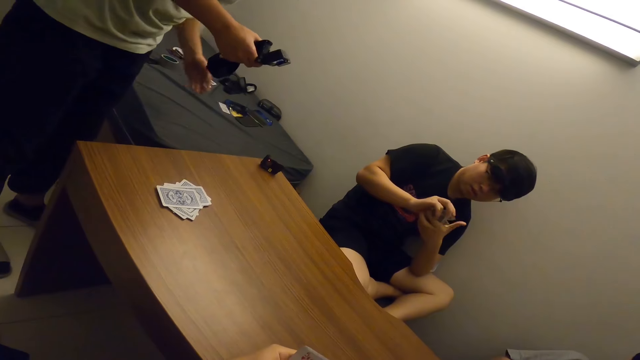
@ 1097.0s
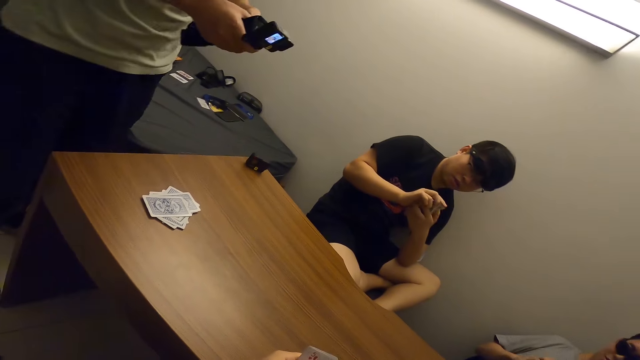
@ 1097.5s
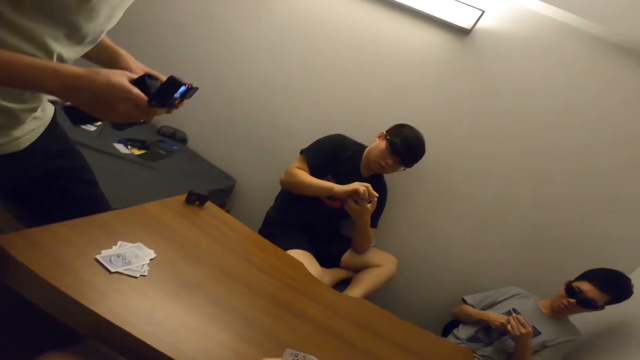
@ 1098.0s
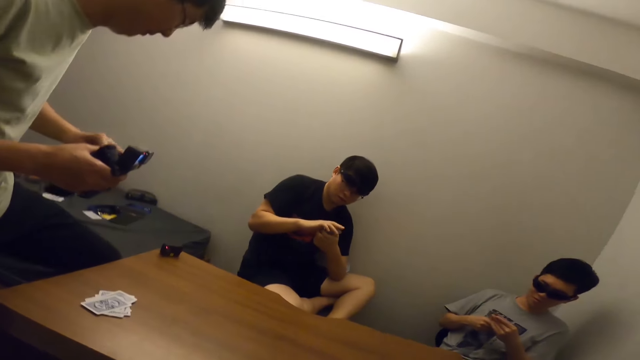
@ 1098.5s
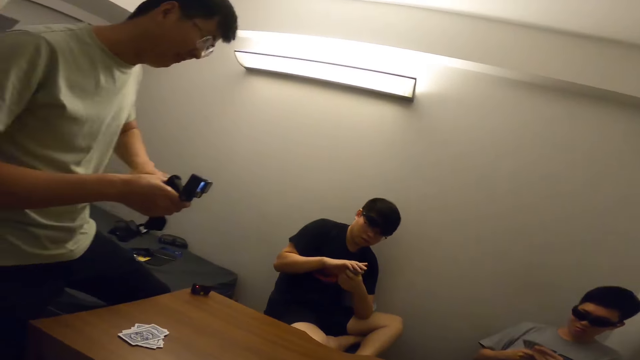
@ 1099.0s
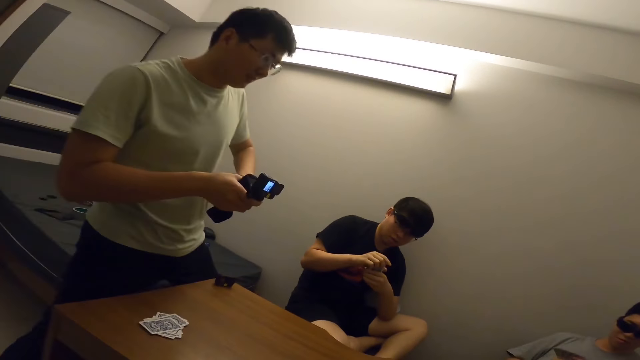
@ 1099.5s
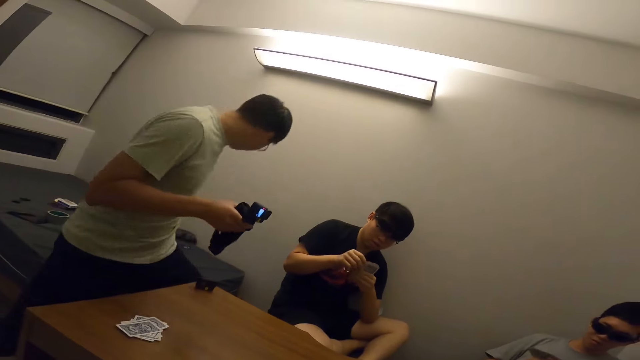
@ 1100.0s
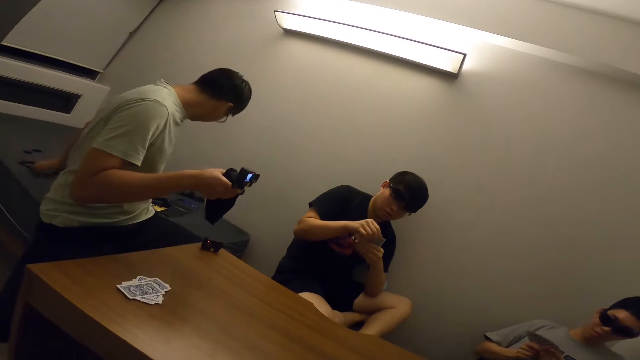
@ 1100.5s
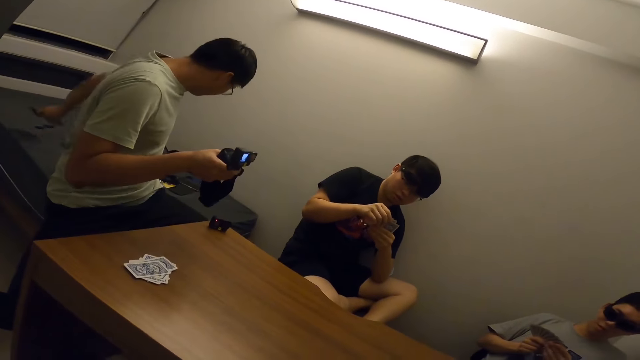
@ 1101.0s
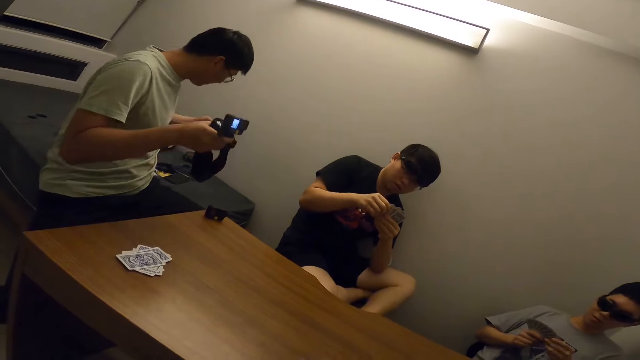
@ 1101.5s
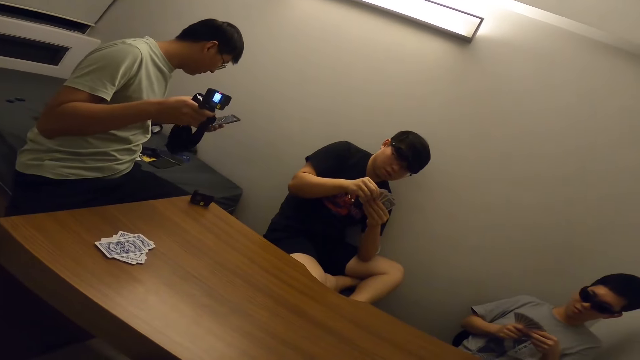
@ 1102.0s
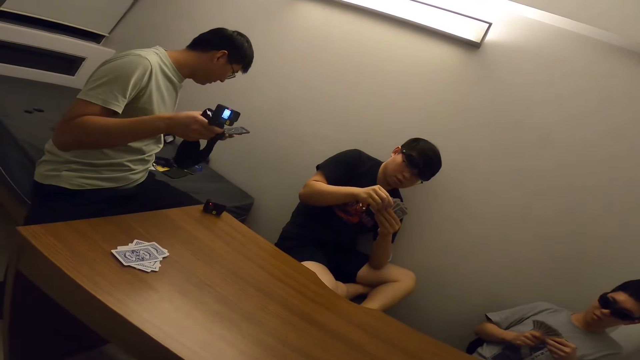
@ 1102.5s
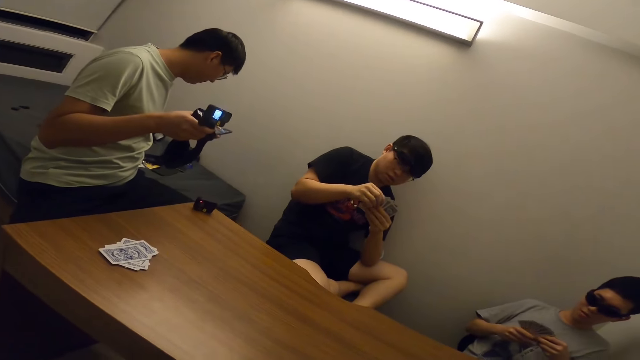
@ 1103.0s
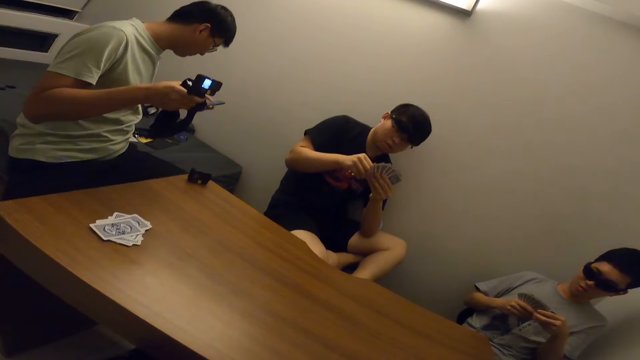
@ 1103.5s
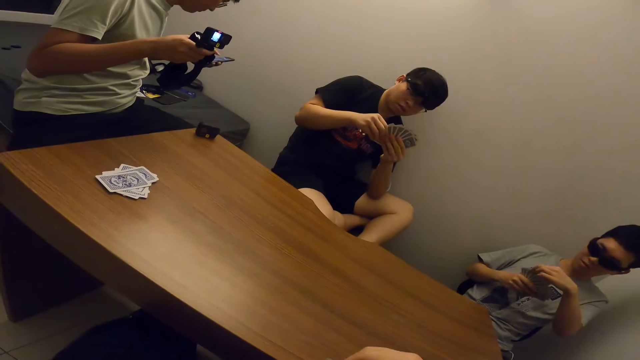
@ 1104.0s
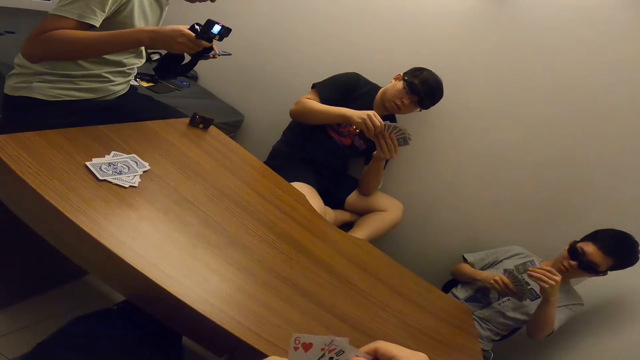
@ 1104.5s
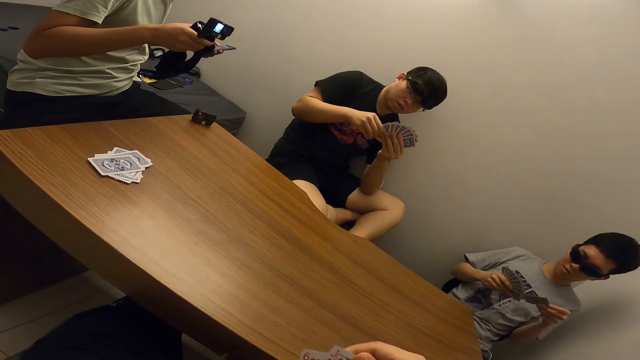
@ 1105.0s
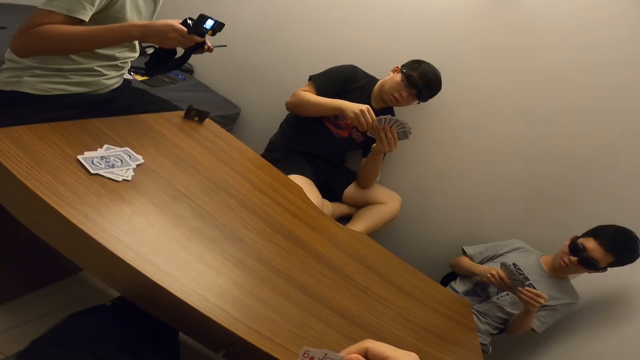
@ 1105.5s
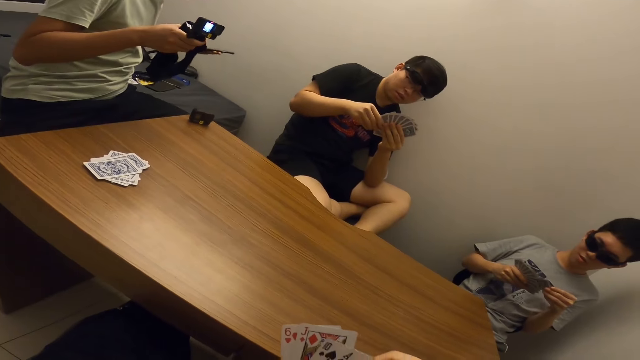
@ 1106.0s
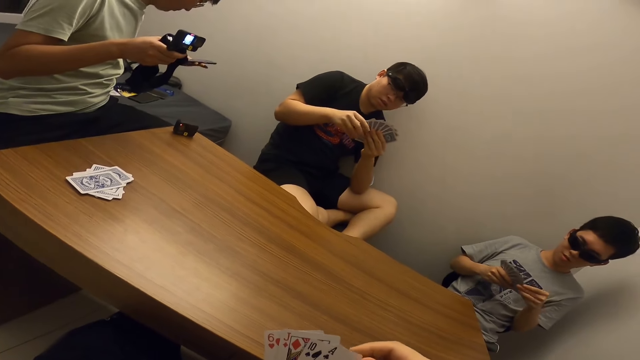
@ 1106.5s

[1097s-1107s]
A man puts the phone away. The man sits on the mattress and picks up the phone. The man holds a head strap camera. The man uses the phone with his left hand. The camera wearer selects the cards. A boy selects the cards.

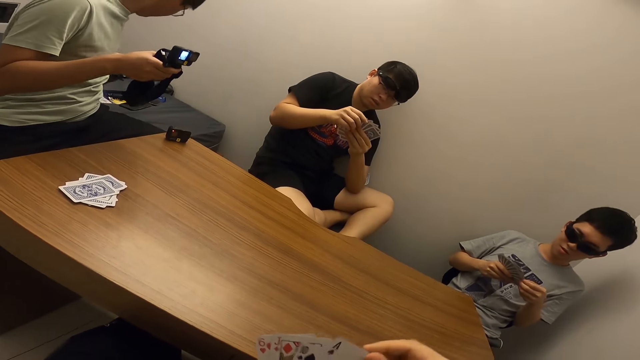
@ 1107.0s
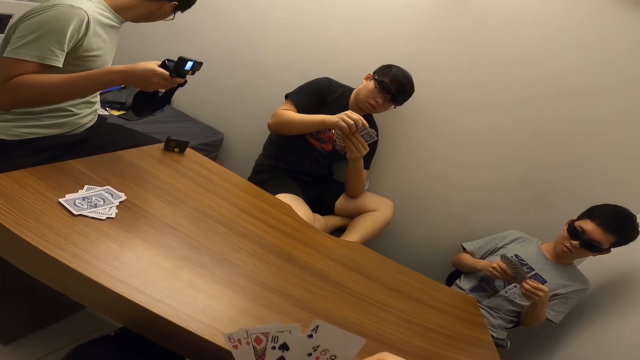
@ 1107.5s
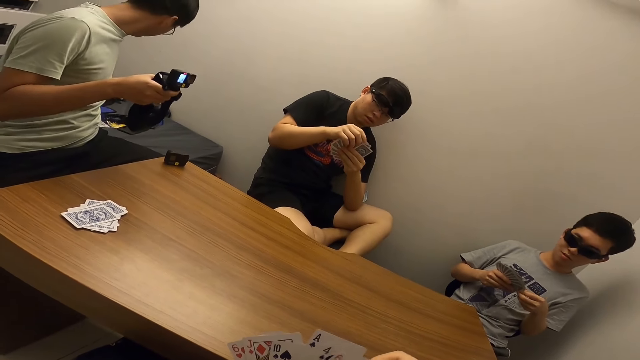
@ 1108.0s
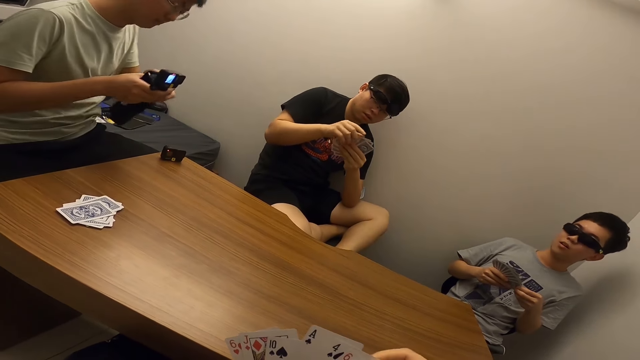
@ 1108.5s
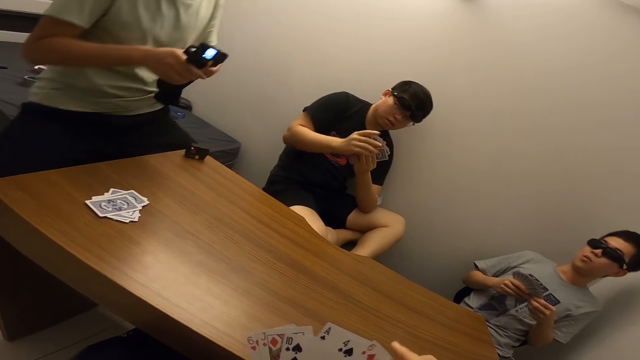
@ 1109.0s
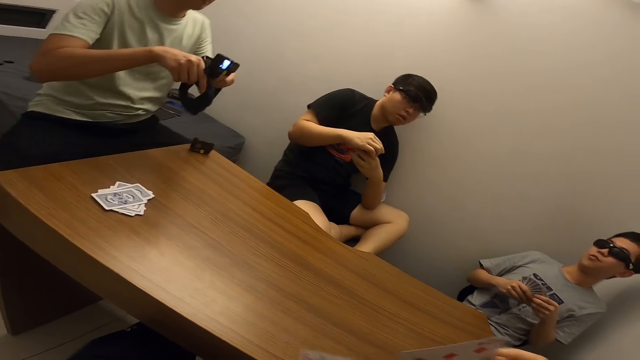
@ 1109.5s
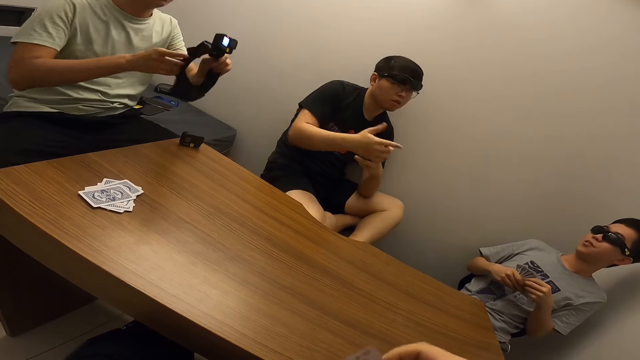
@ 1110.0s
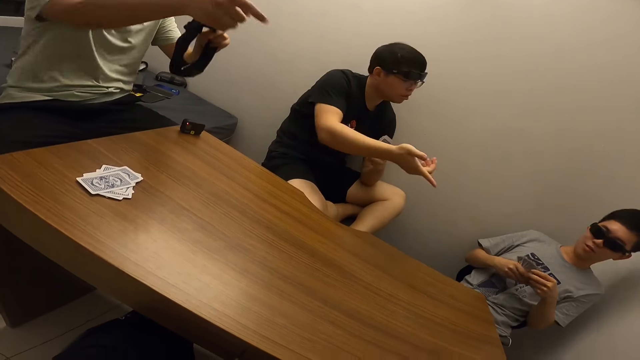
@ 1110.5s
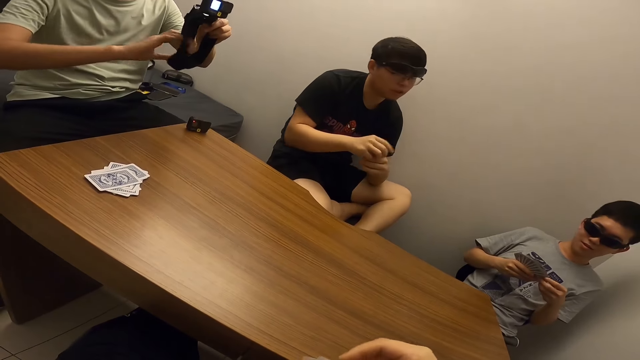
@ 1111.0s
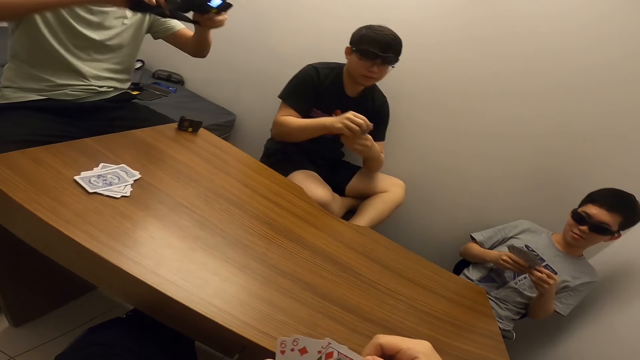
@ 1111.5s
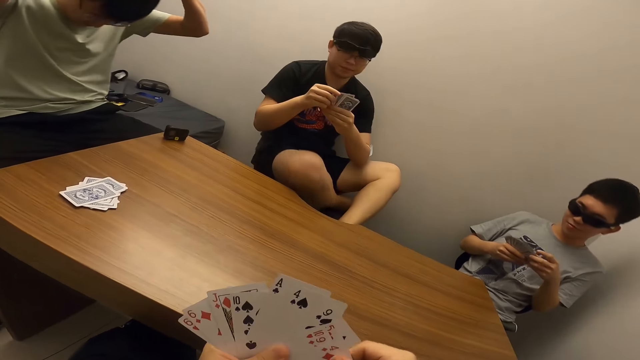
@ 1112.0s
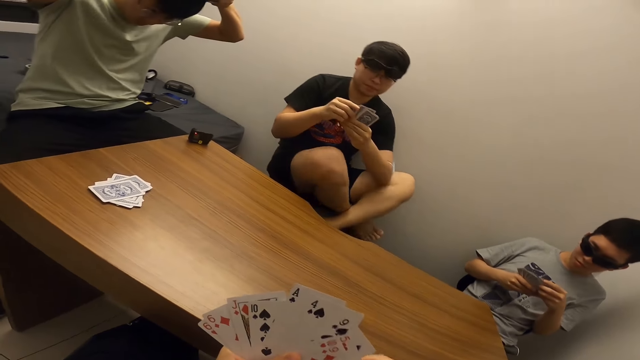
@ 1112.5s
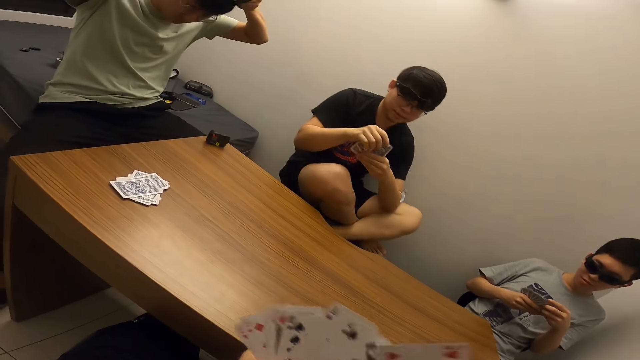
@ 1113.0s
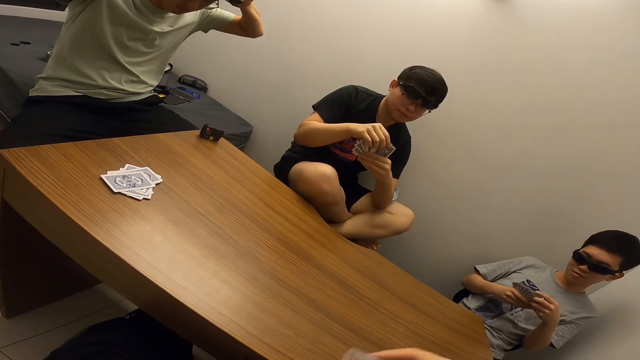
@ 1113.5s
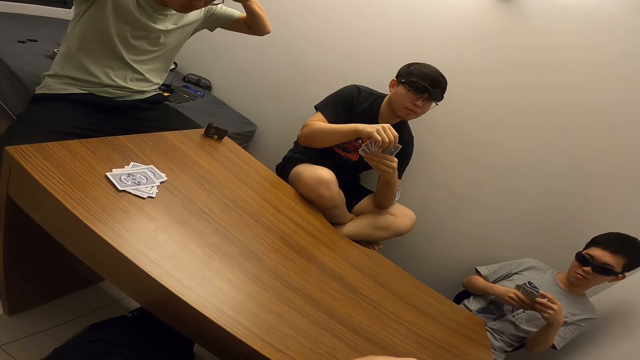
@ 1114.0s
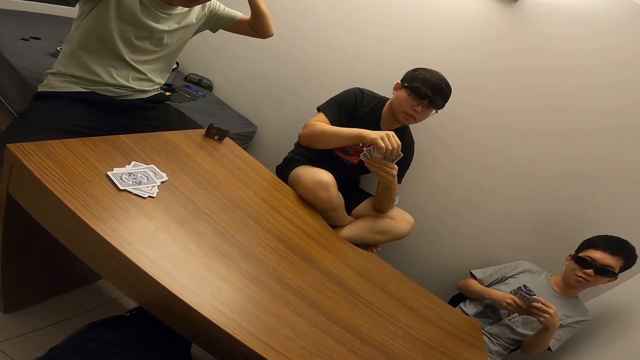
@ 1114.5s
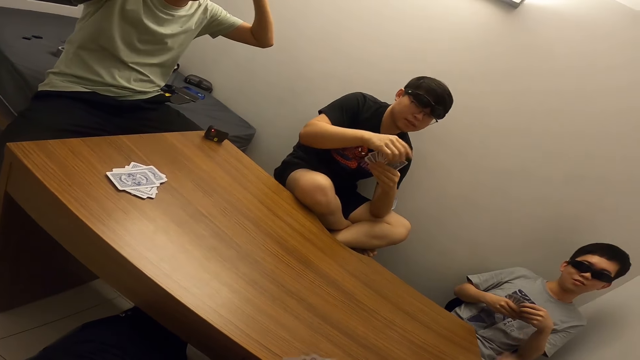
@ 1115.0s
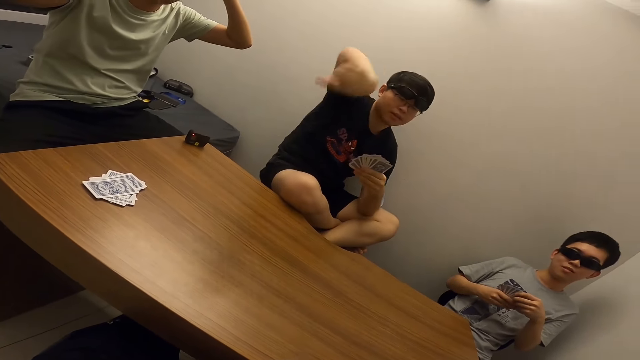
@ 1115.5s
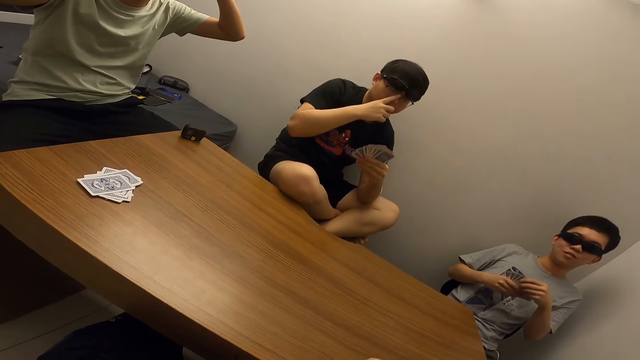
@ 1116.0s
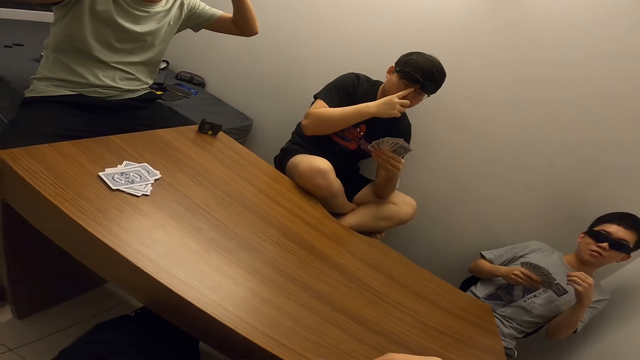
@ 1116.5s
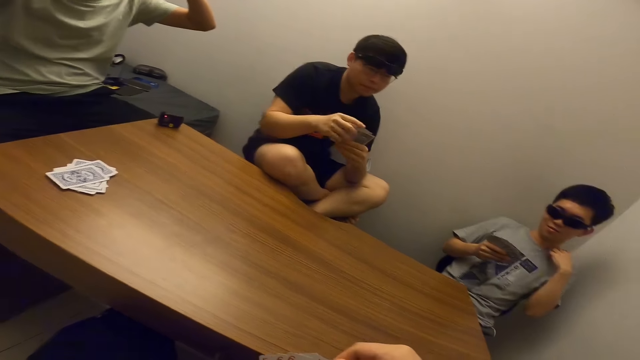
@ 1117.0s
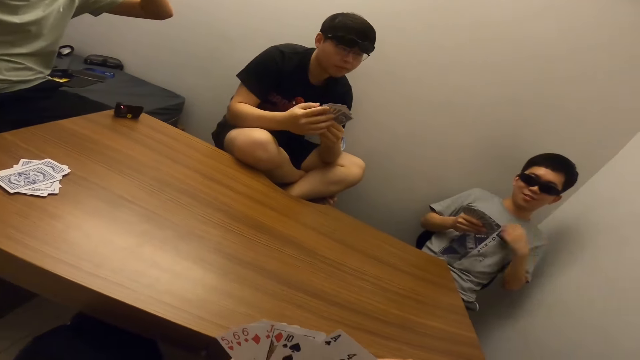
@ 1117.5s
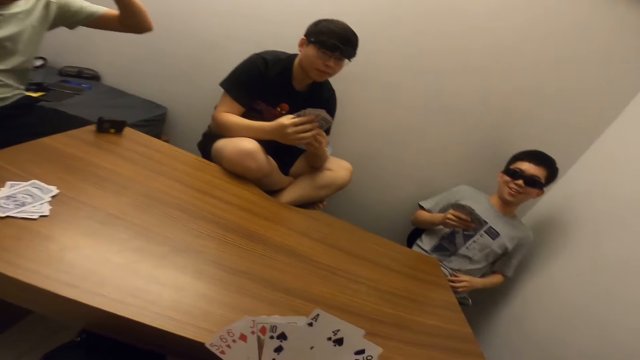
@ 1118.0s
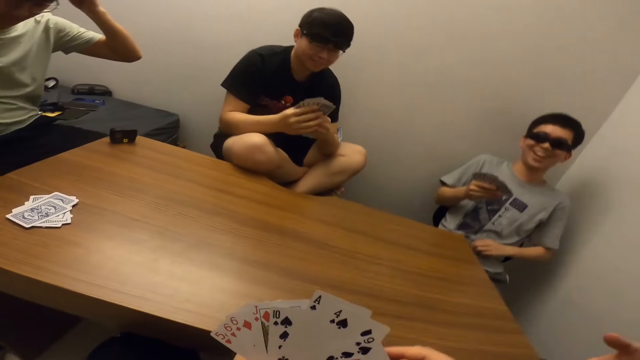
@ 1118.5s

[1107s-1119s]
A man puts a phone on the mattress. The camera wearer selects the cards. The man holds the camera. The man wears the head strap camera. Another man talks. A third man talks.
